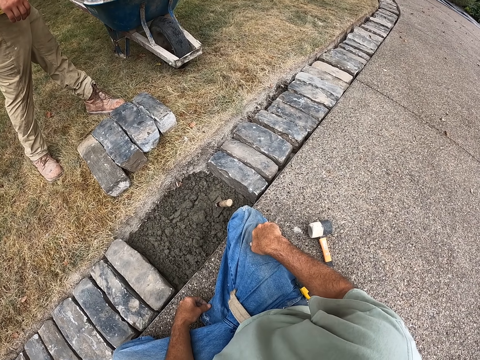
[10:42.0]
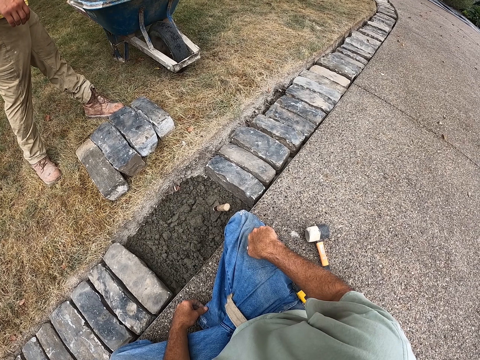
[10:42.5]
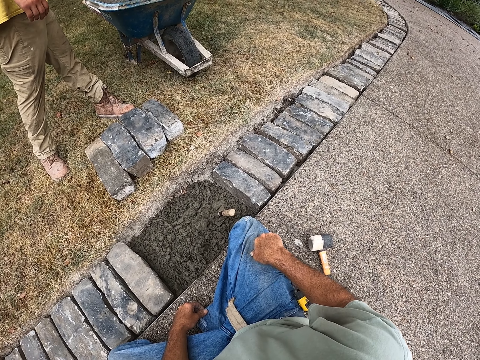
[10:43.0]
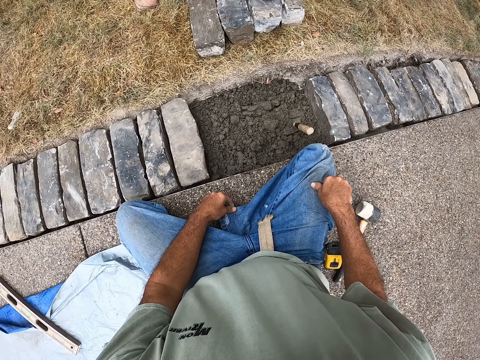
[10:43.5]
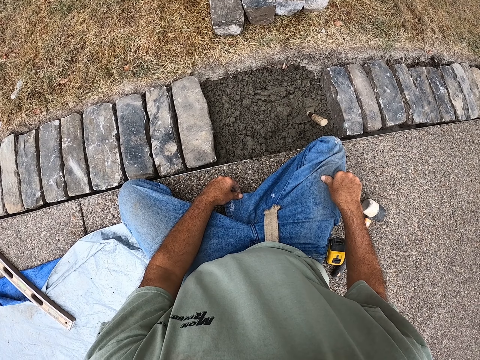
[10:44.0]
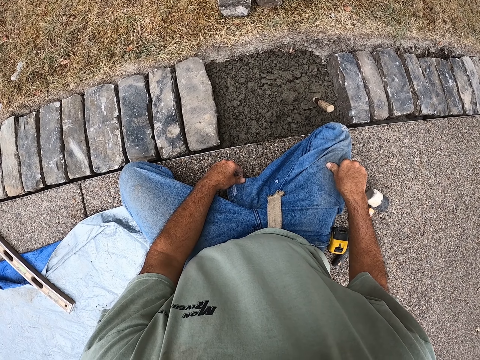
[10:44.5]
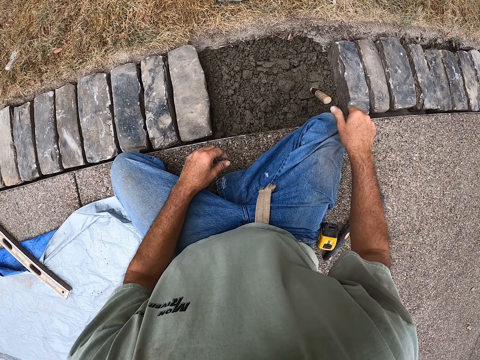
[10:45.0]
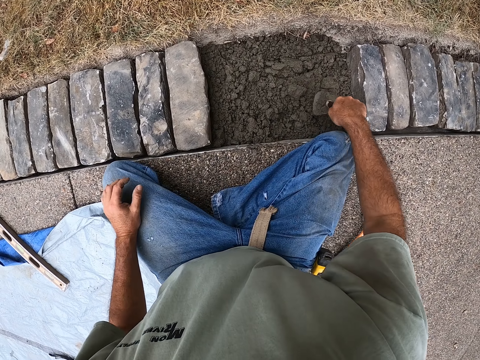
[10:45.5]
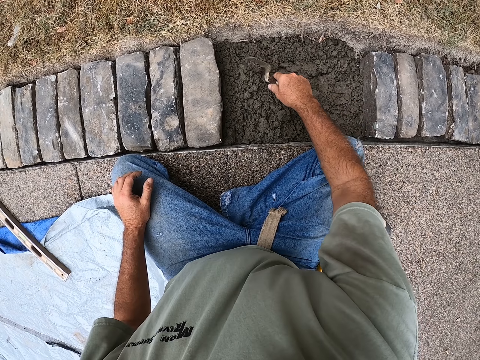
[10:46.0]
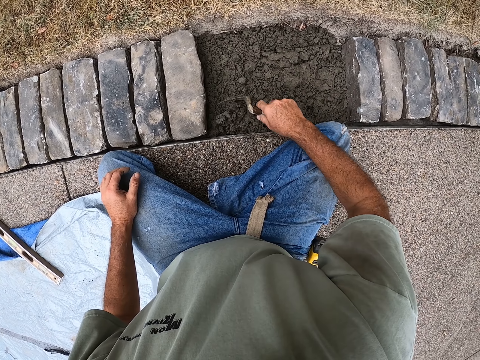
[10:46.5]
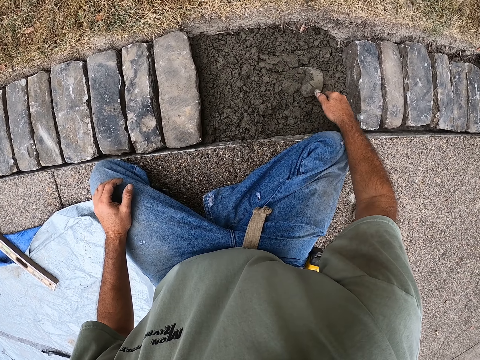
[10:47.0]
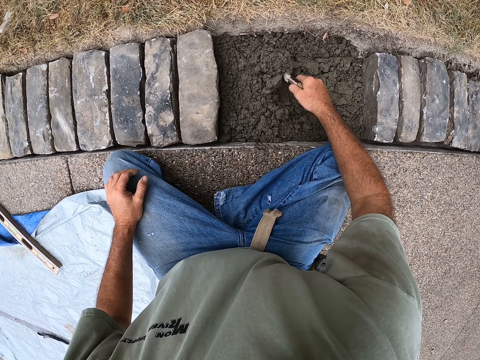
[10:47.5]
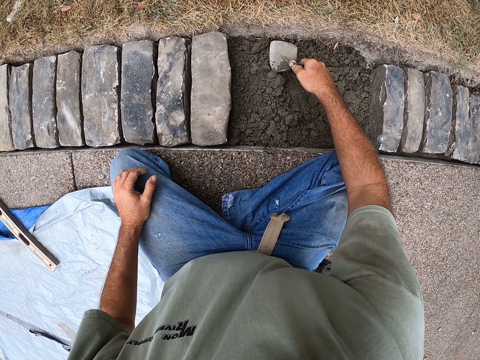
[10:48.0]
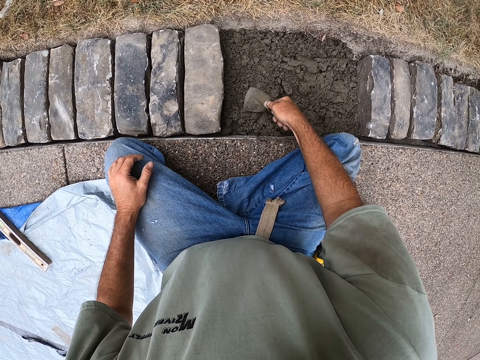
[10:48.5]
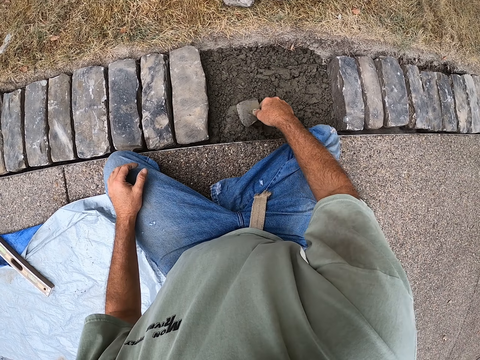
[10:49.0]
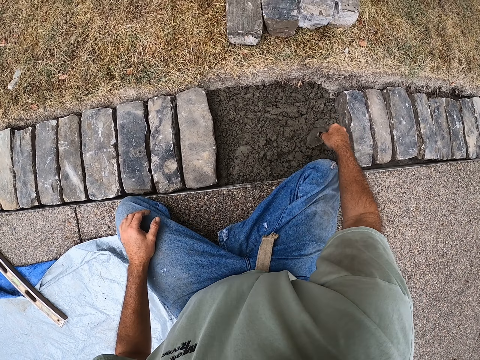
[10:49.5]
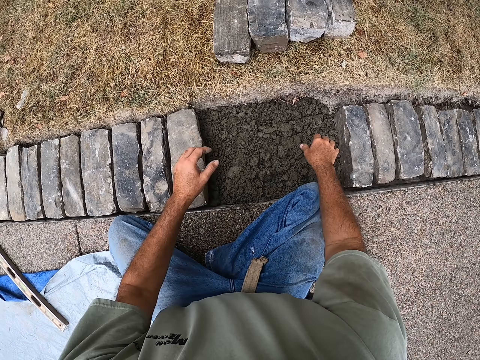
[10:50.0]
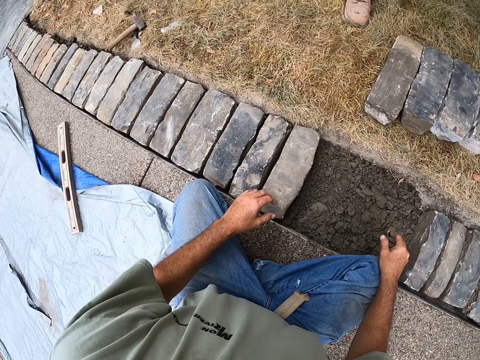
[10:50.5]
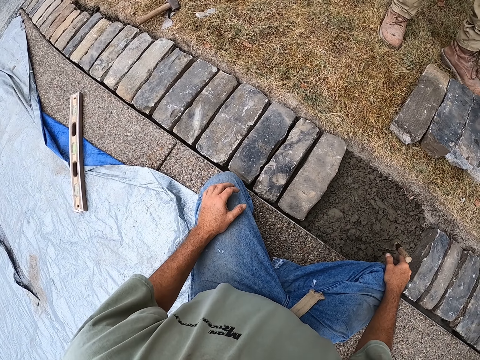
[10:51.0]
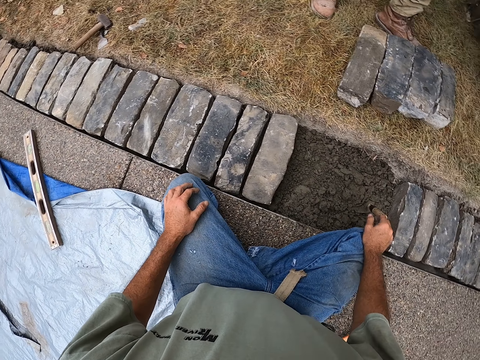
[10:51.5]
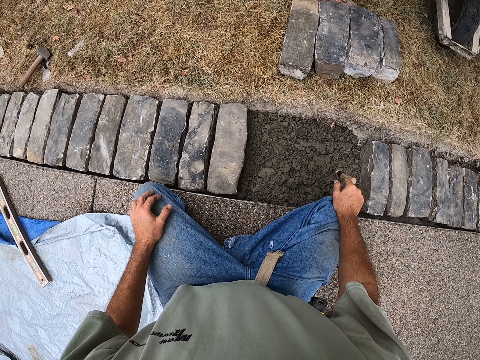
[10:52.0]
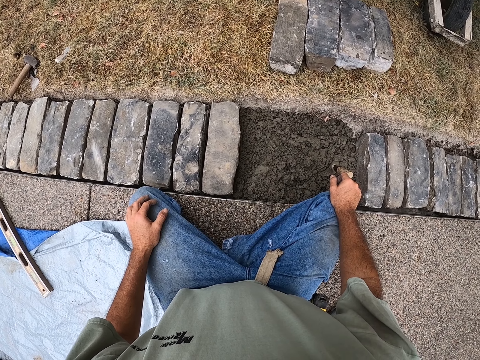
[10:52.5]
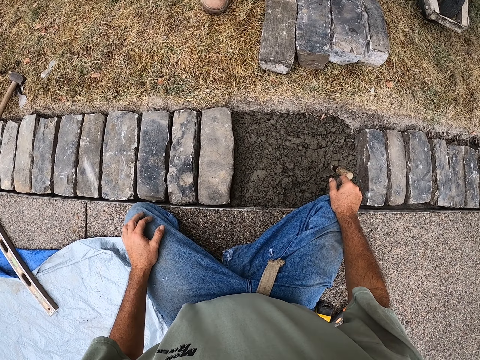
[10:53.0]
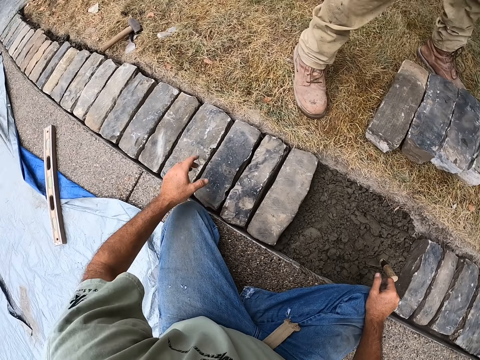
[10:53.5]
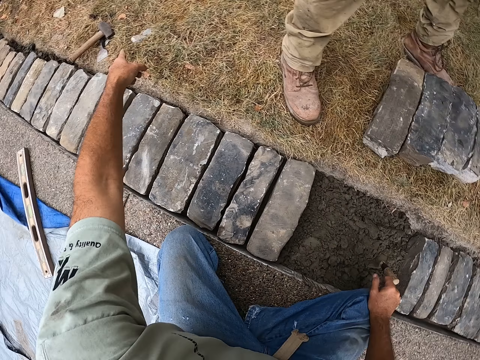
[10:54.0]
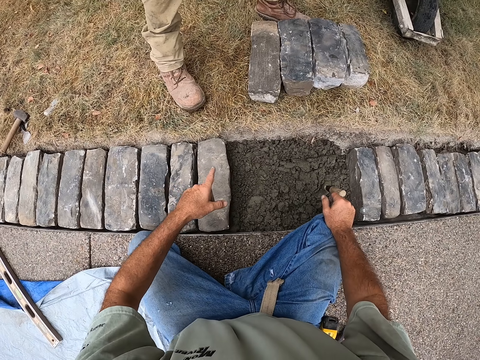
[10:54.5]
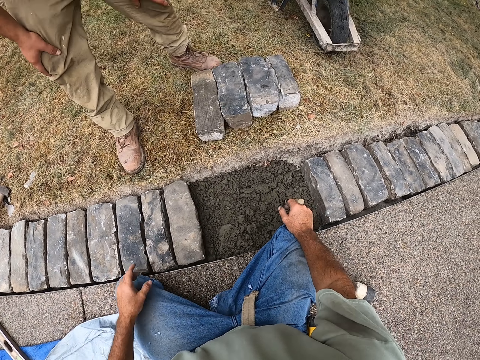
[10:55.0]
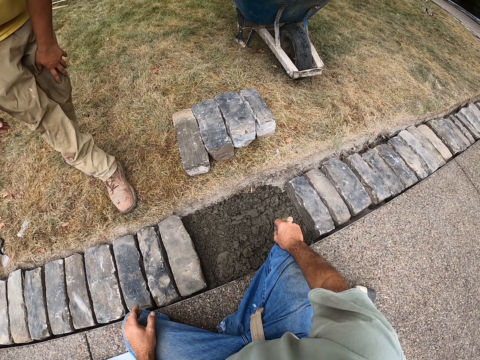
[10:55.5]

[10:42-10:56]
The camera wearer takes the brick trowel from the sand. They rotate the cement. They spread the sand with the brick trowel. They pierce the sand with the brick trowel. They point the mallet and chisel.

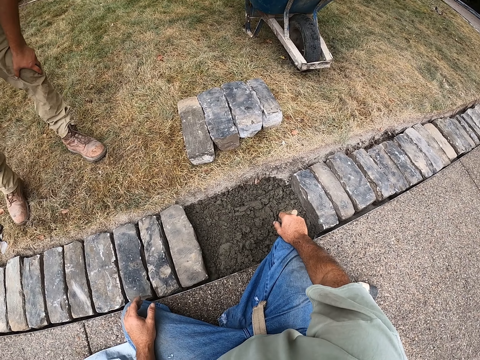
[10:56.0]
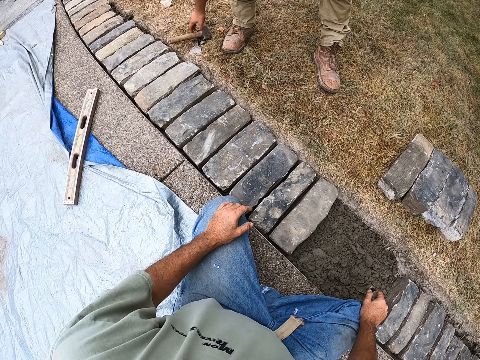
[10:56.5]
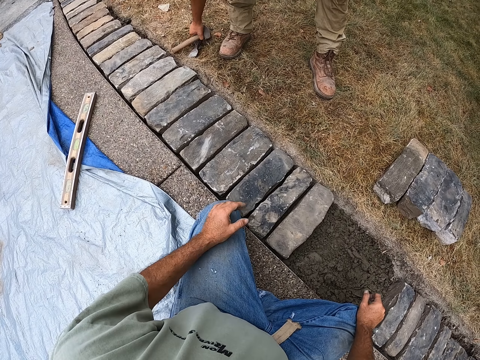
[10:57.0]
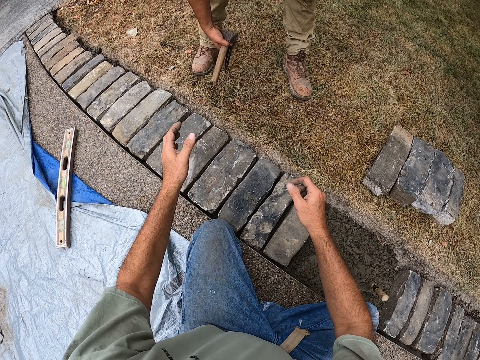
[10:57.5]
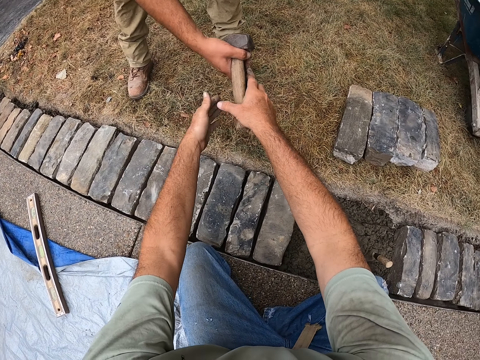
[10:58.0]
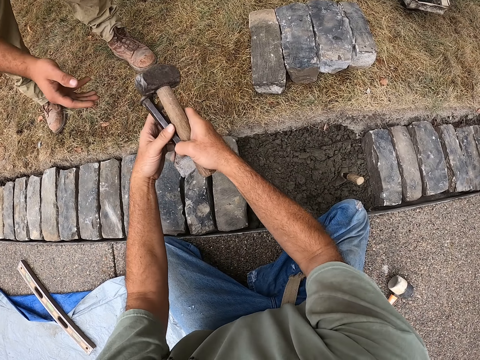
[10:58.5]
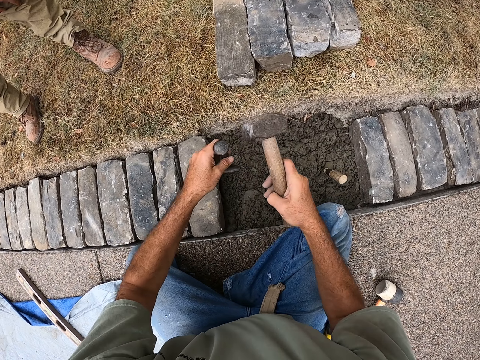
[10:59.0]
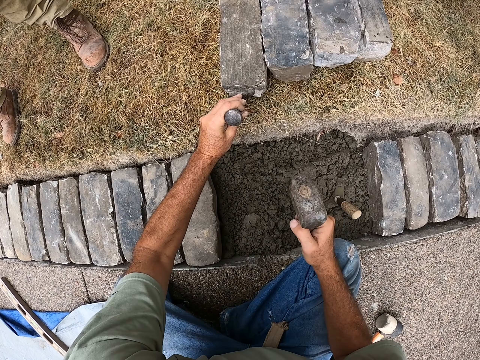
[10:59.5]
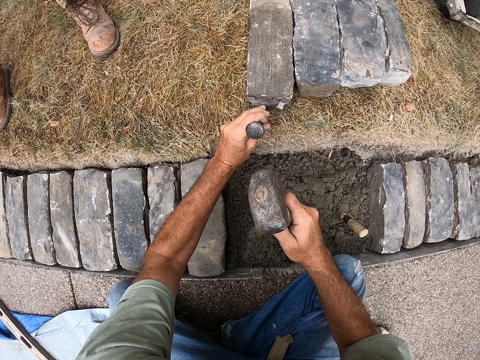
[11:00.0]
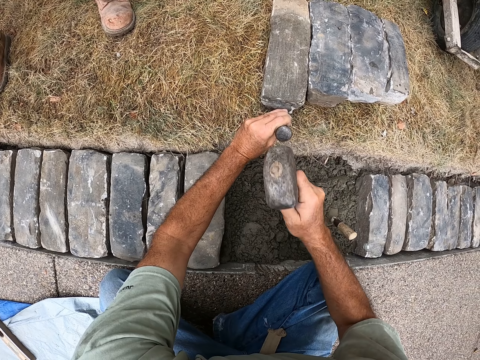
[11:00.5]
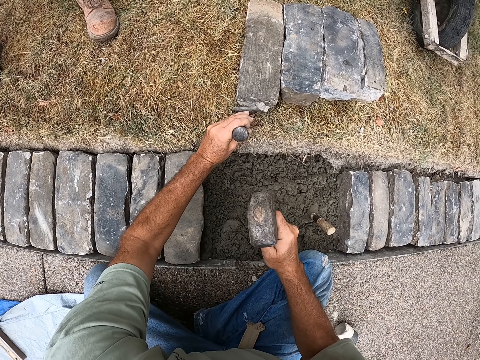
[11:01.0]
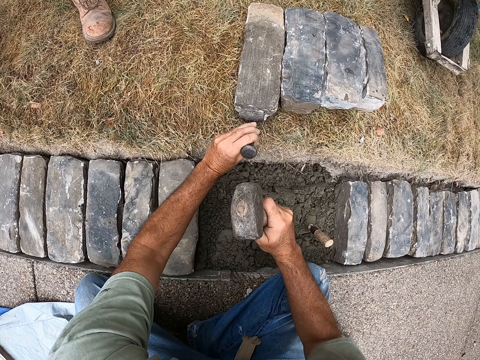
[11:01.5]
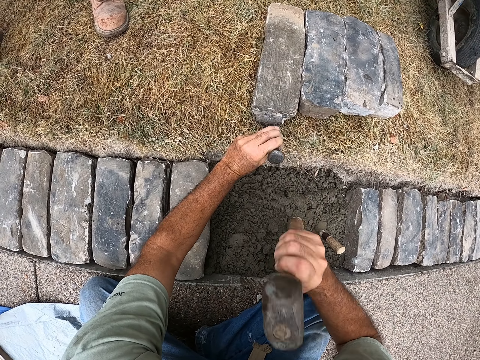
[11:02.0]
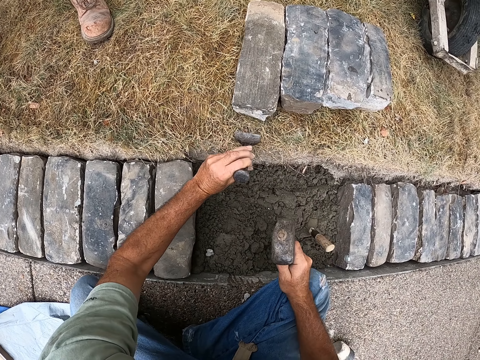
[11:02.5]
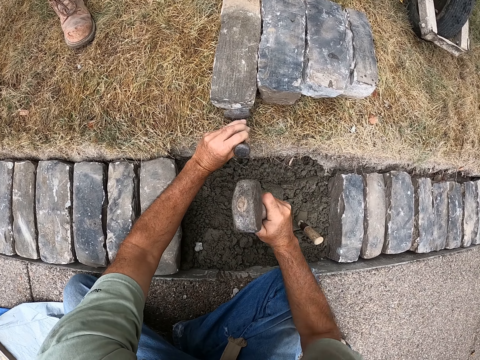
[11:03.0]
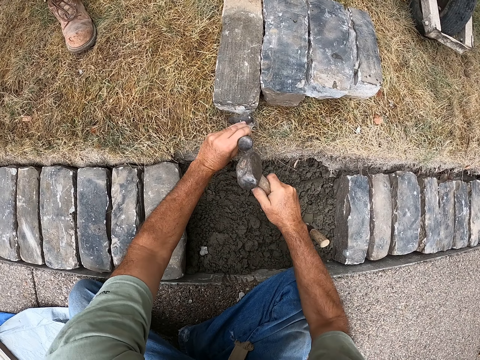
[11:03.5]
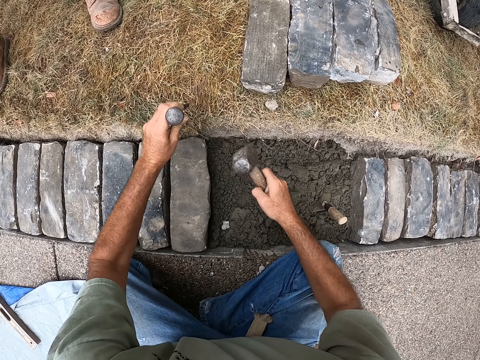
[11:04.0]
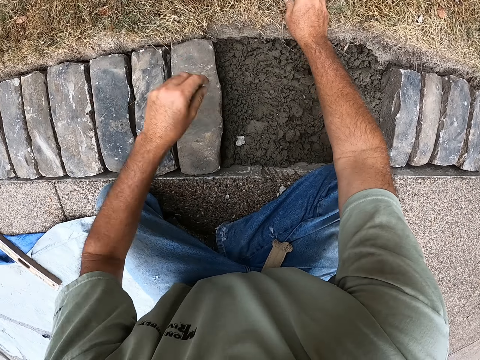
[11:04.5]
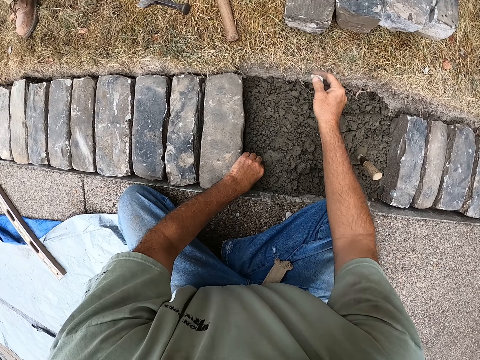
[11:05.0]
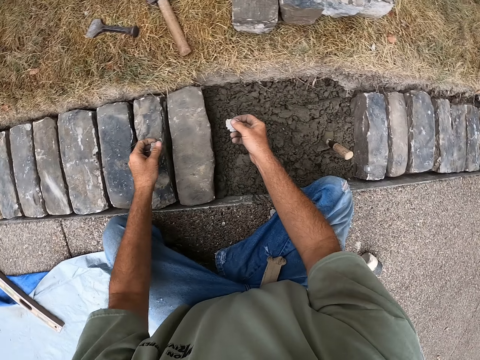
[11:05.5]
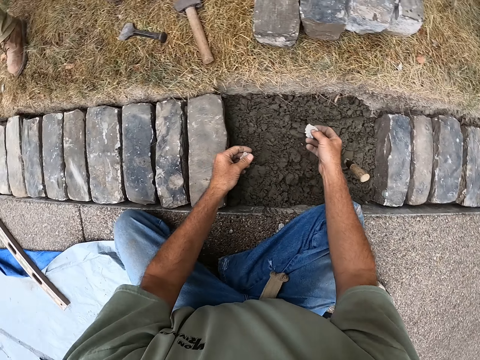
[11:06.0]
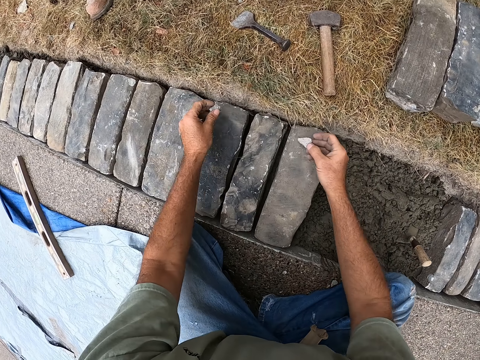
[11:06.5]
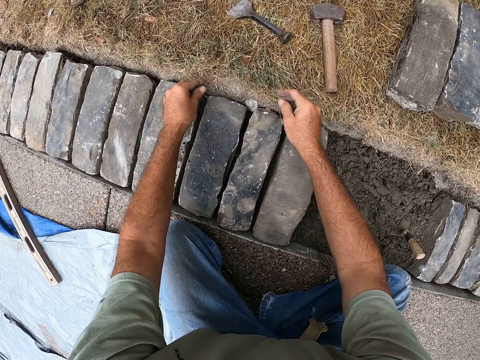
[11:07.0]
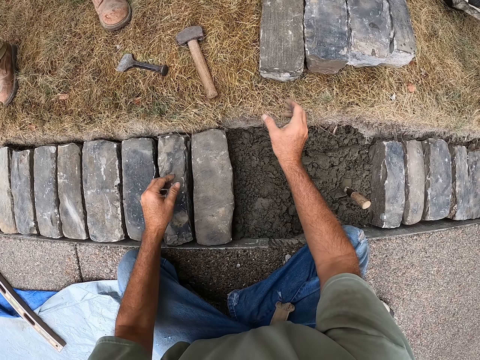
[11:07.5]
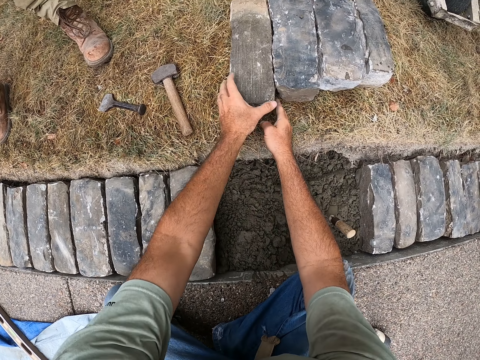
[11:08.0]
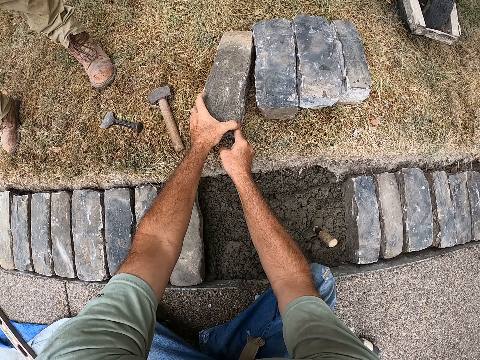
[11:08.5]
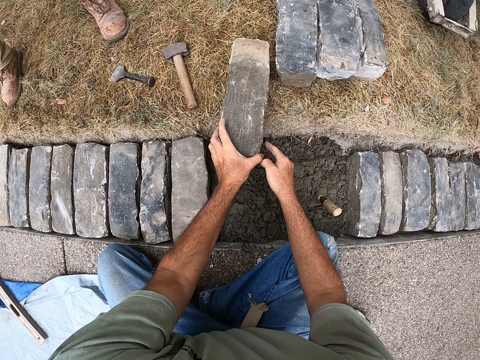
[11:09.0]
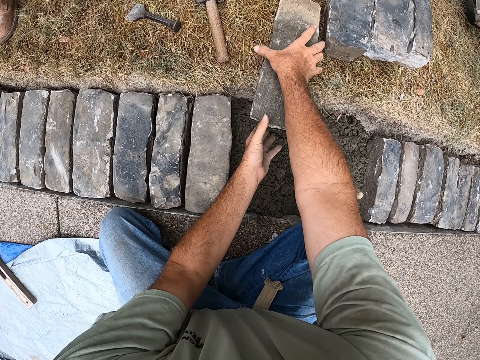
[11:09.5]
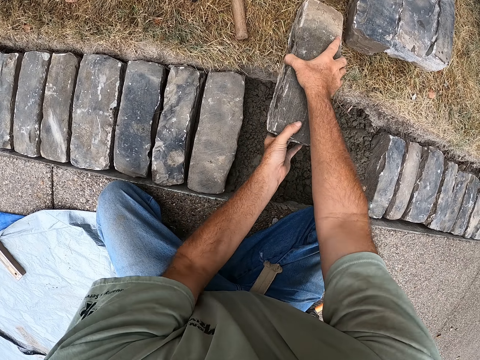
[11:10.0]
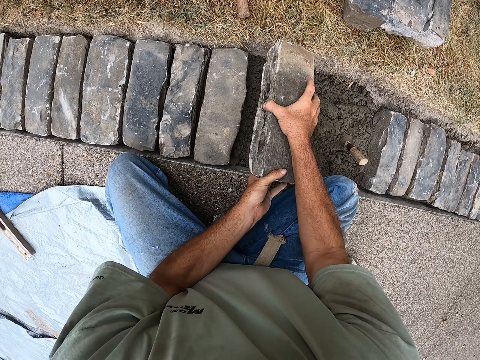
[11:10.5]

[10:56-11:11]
A man takes the mallet and chisel from the ground. The camera wearer takes the chisel and mallet from the man. They hit the bricks with the chisel. They put the chisel and mallet on the ground. They pick the stones from the ground and put the stones between the bricks. They take the brick from the ground.
